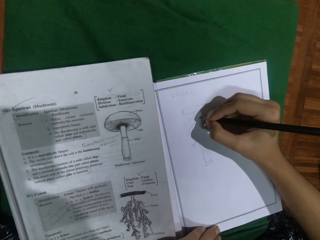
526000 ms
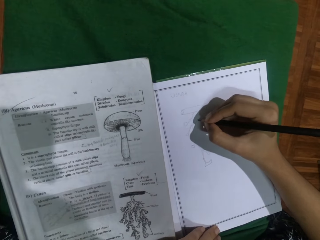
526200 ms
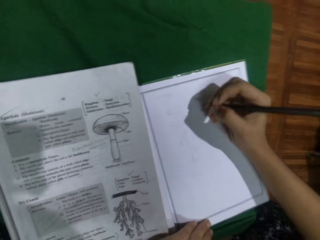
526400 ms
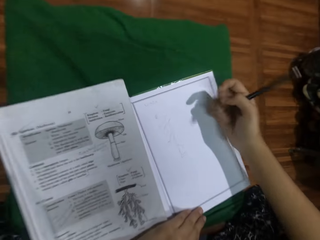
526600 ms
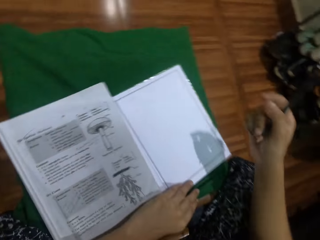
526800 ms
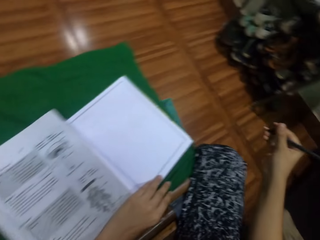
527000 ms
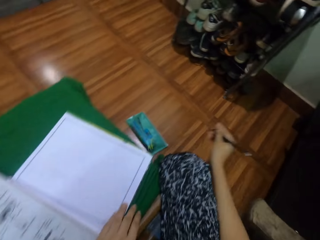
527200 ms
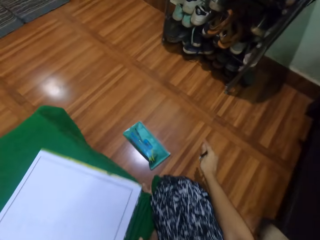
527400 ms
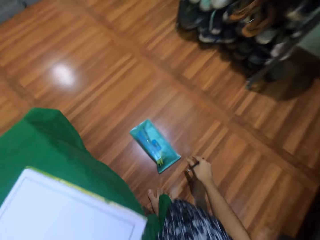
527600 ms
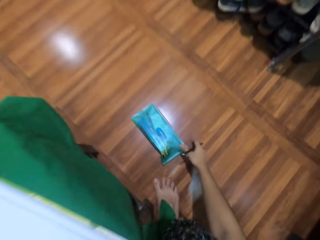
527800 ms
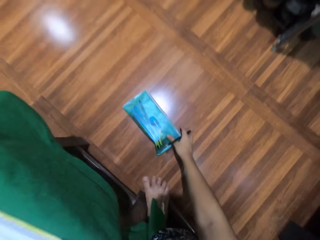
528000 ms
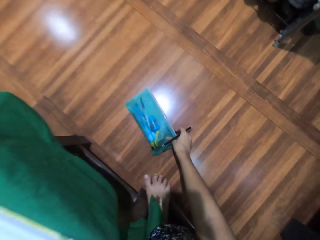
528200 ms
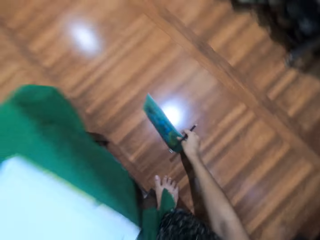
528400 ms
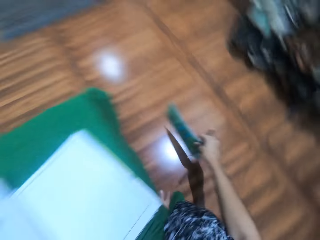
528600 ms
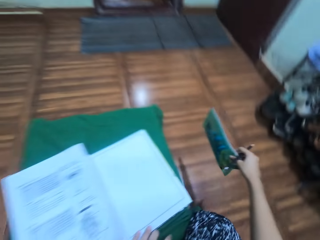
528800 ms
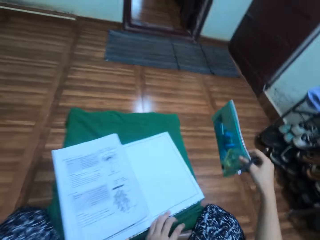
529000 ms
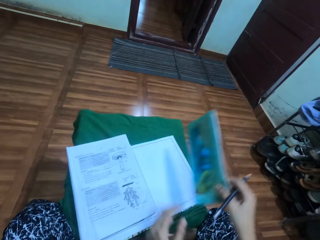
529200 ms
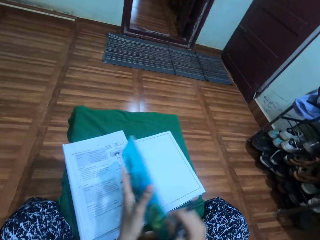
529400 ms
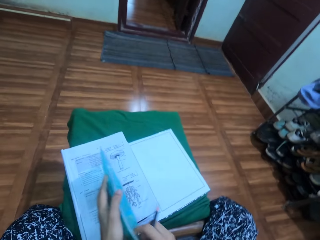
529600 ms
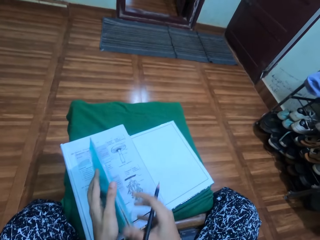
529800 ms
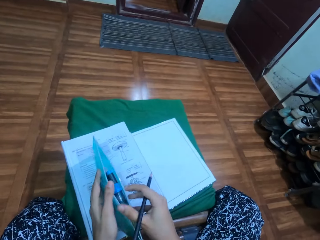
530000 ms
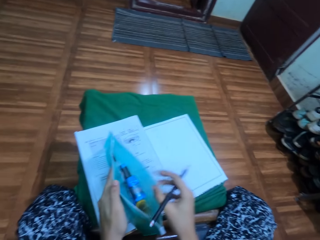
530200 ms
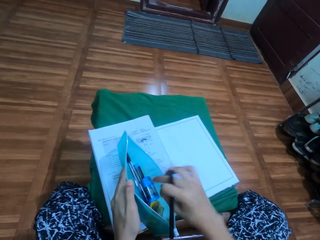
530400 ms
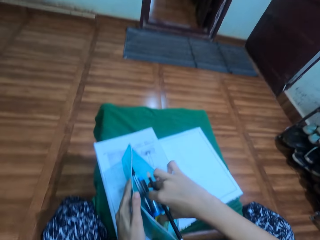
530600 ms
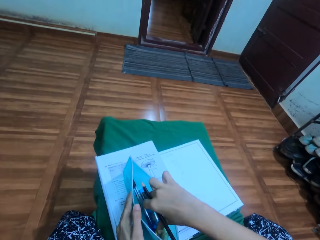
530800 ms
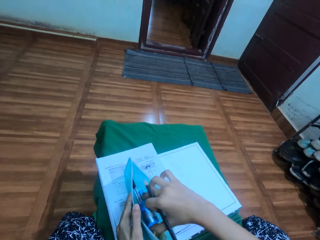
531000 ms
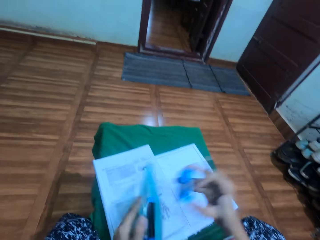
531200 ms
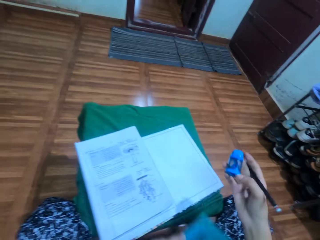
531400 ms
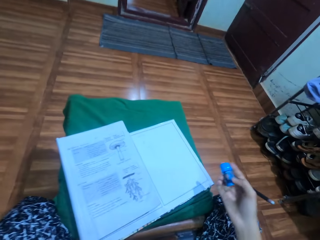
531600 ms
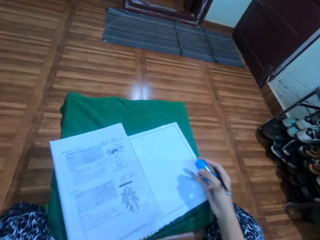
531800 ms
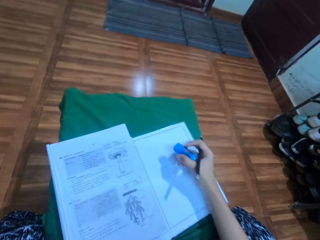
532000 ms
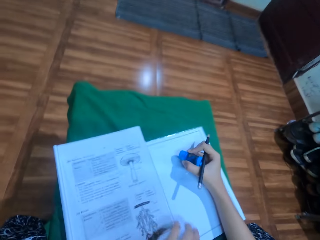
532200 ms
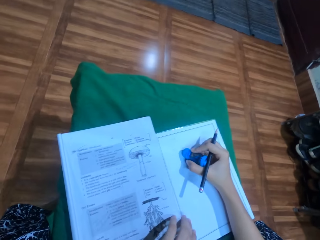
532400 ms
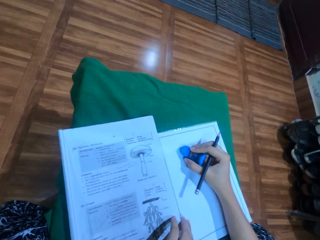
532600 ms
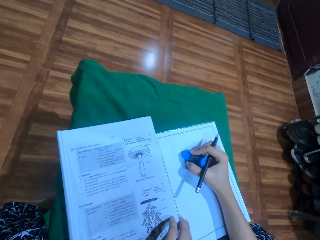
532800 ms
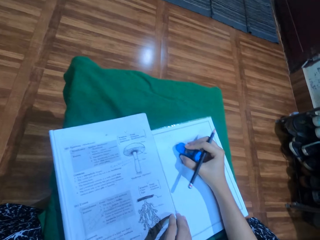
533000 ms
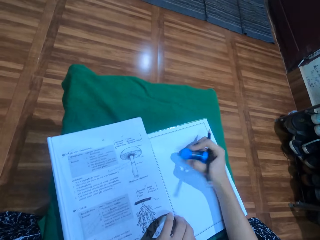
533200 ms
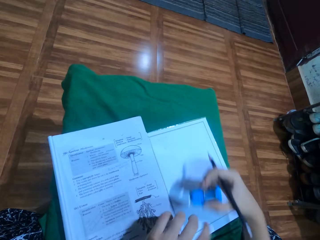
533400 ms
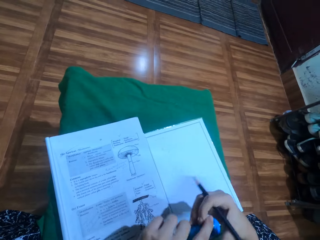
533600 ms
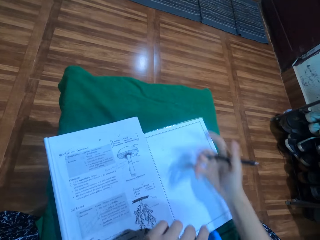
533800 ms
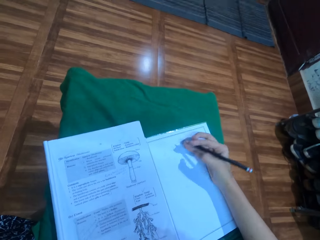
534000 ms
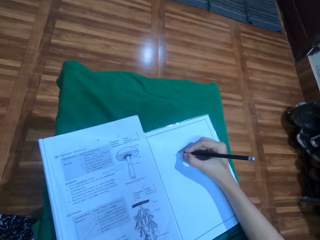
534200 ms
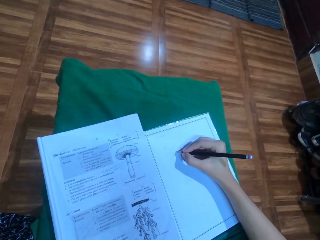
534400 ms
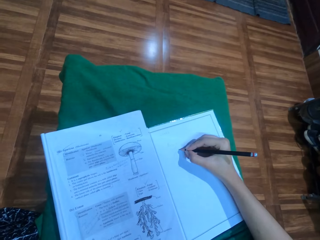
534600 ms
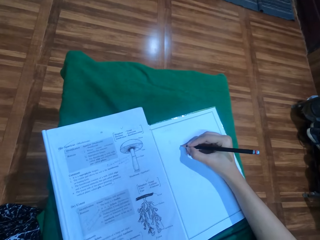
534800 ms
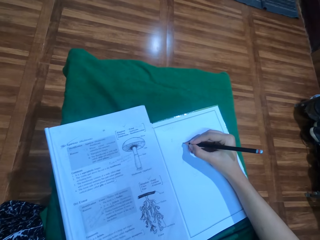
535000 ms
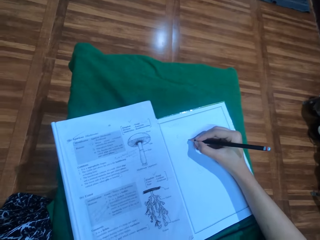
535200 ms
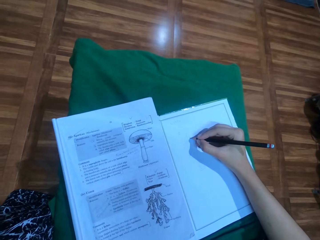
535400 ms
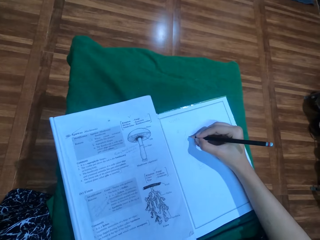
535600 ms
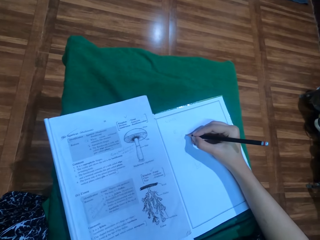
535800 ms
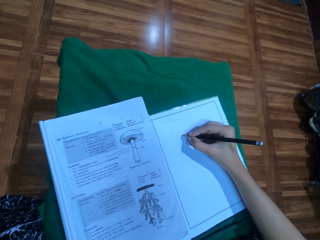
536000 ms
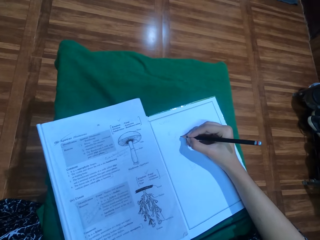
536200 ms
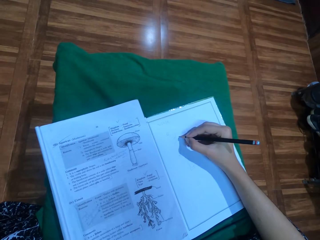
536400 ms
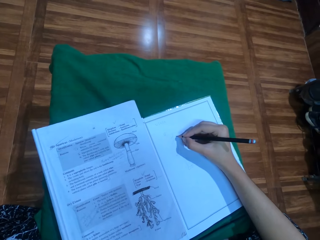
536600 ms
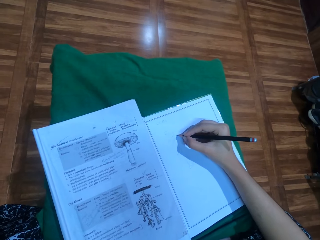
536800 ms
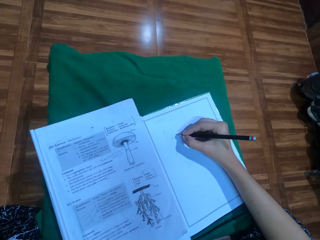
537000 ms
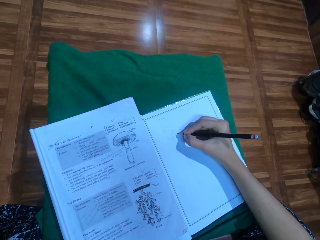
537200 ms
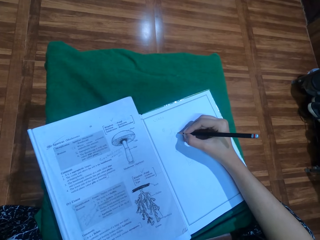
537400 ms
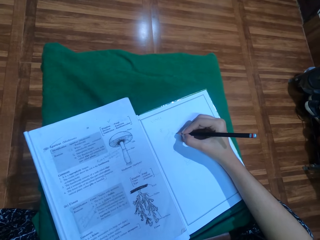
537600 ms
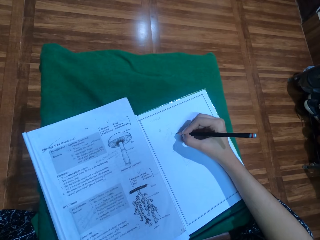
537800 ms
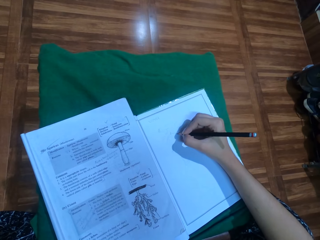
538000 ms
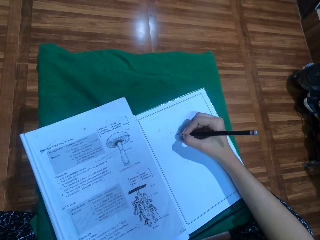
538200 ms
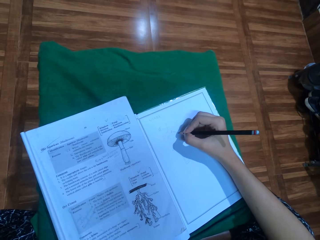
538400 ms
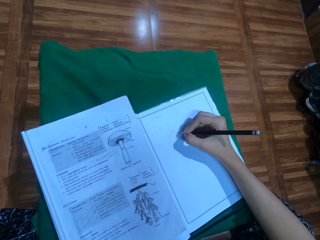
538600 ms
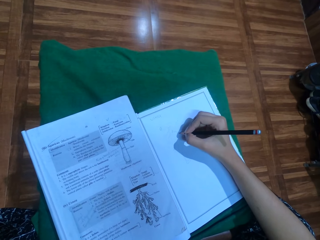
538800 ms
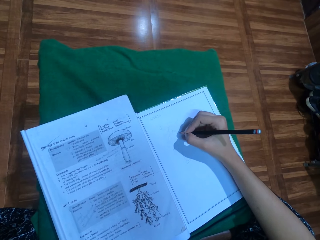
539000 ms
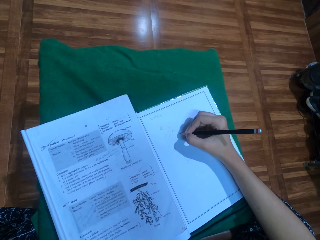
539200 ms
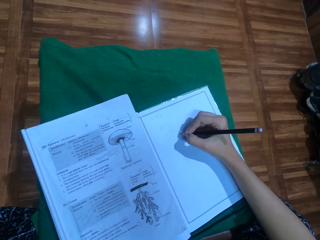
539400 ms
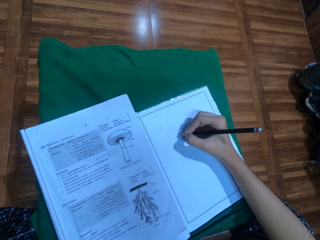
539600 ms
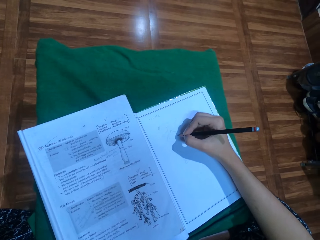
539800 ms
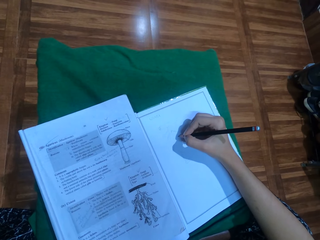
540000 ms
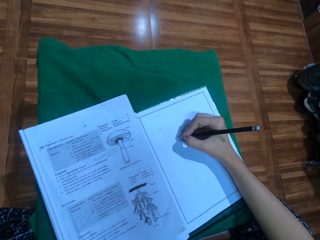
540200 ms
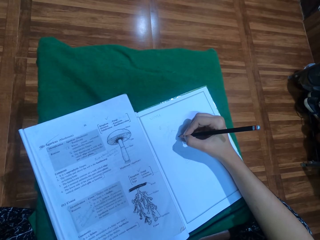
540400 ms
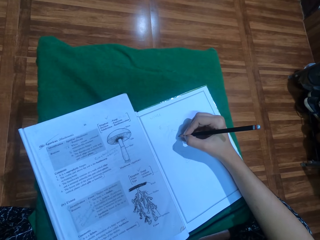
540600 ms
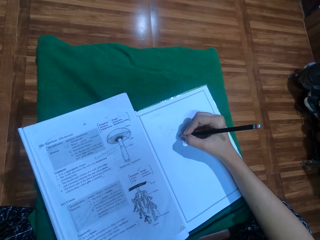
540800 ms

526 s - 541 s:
The camera wearer picks up a pencil case or pouch. They take a rubber from the pencil case. They open the pouch. They rub the drawing with the rubber. They put the rubber to the left hand. They draw on a drawing book with a pencil.

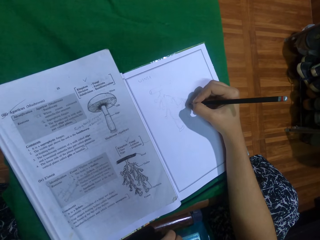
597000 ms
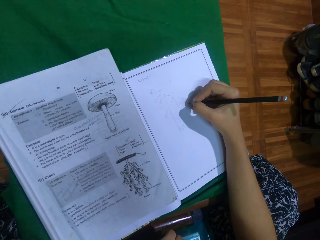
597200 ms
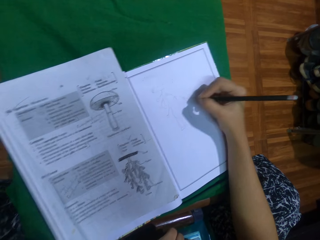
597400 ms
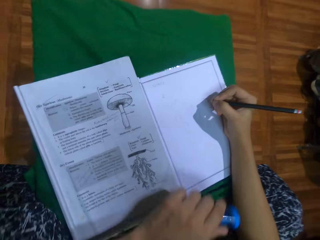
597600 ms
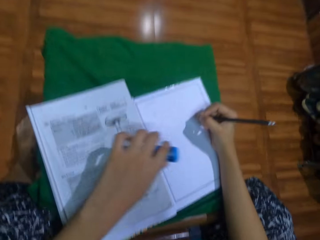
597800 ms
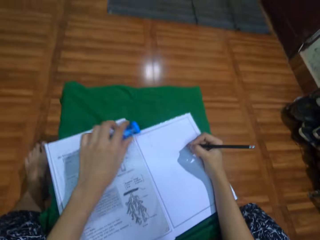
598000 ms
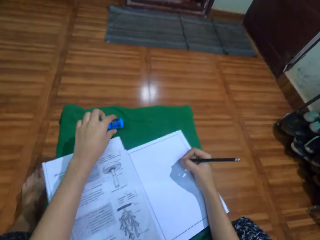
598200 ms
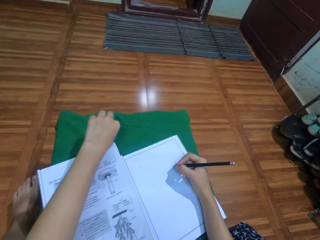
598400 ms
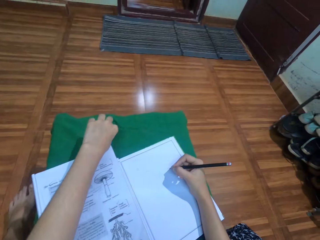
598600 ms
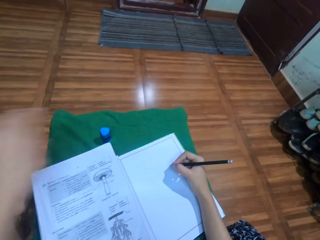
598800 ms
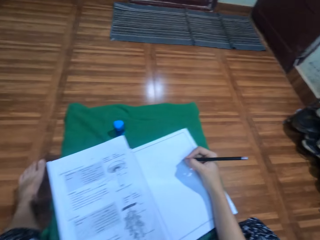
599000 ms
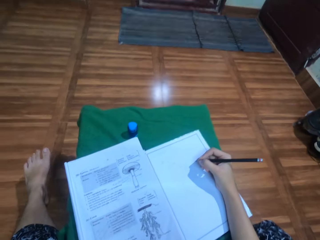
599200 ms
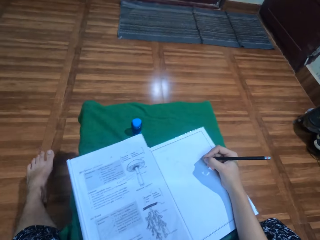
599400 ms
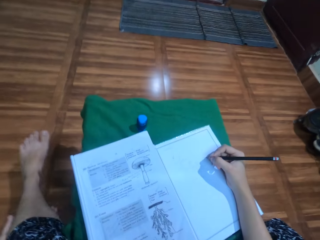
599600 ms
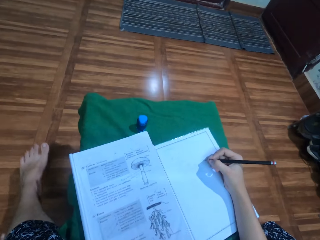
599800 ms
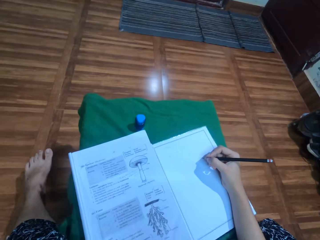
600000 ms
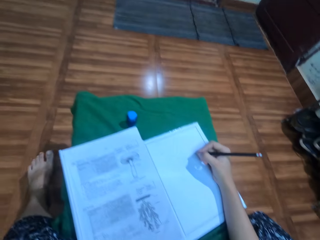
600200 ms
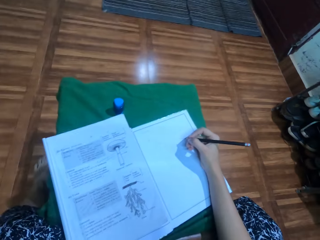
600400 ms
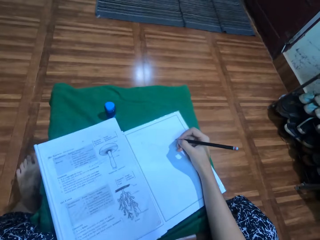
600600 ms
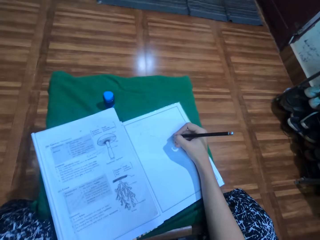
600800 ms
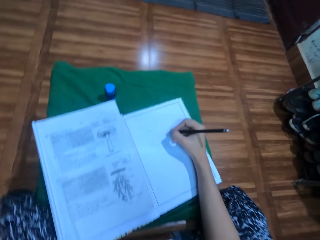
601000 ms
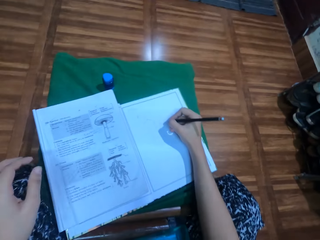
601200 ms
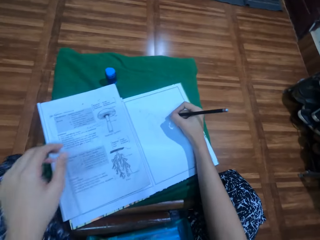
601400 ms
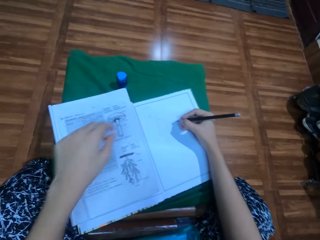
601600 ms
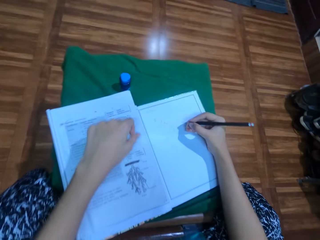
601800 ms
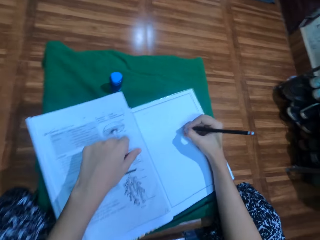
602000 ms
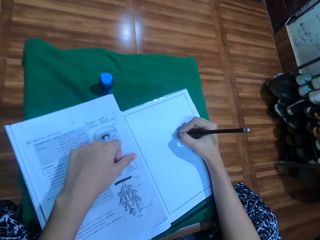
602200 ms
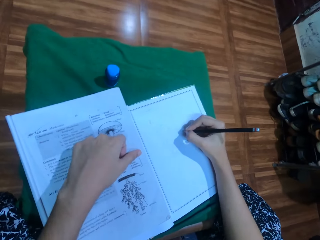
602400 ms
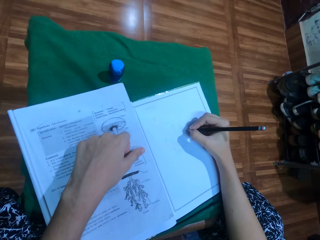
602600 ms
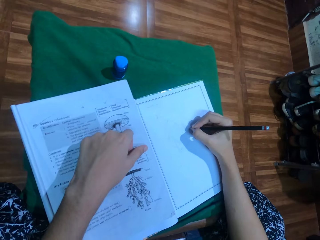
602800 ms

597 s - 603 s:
The camera wearer puts down a rubber, touches the left leg, places the left hand on the book, and draws on the book.
